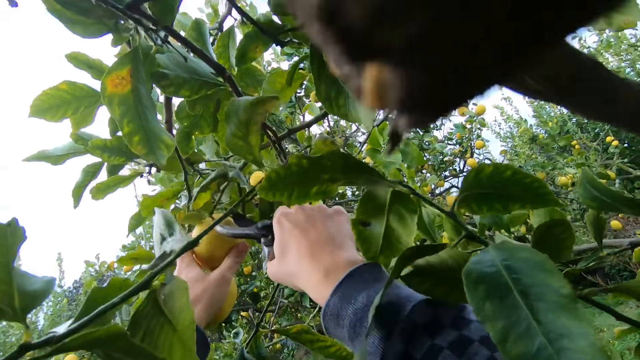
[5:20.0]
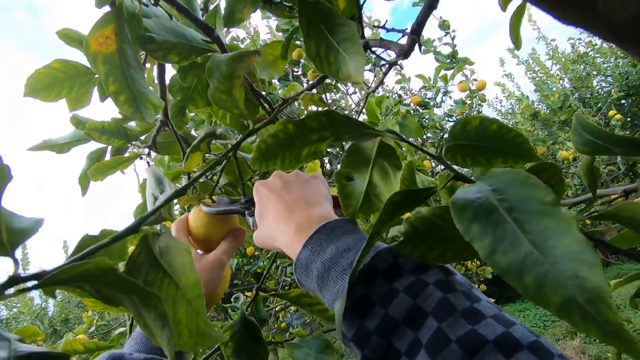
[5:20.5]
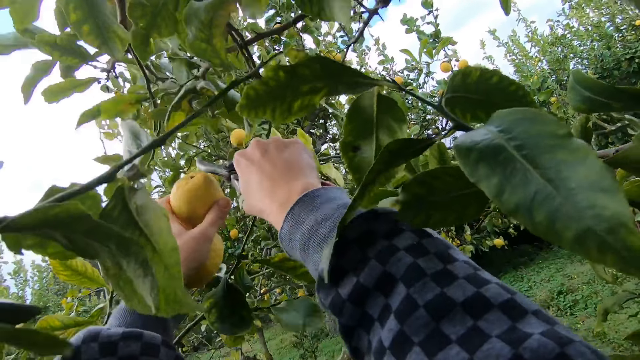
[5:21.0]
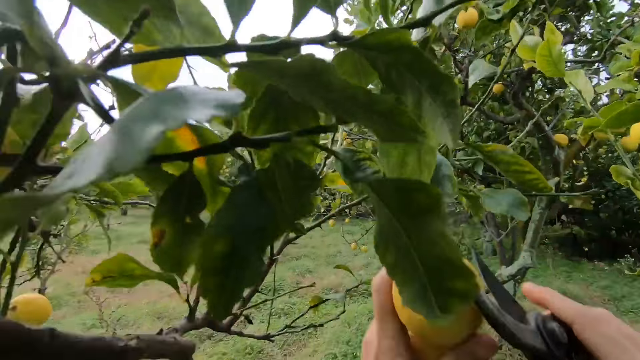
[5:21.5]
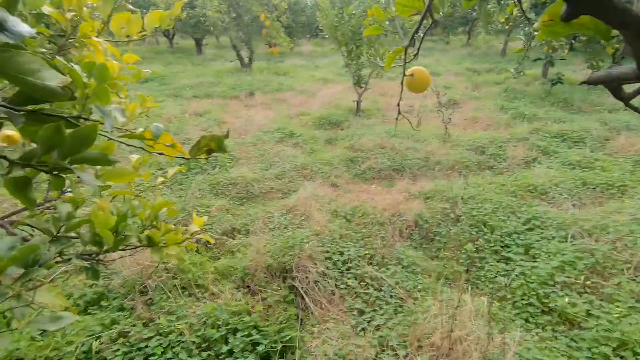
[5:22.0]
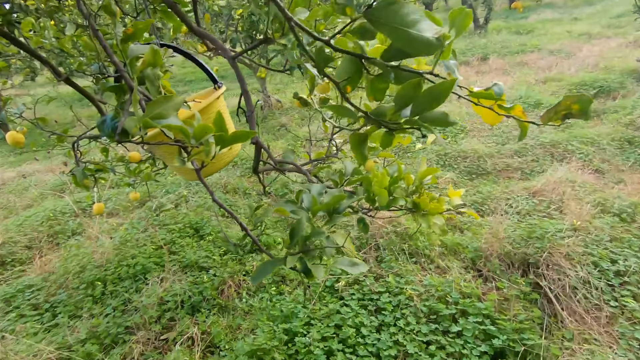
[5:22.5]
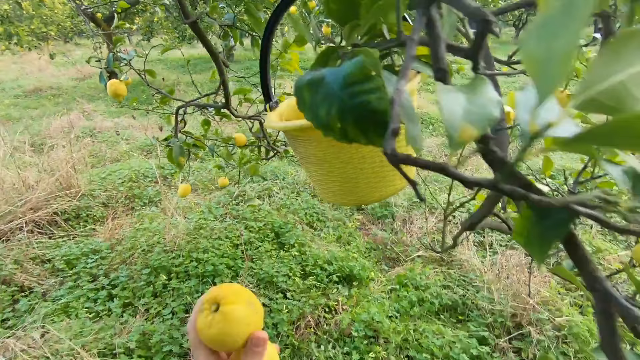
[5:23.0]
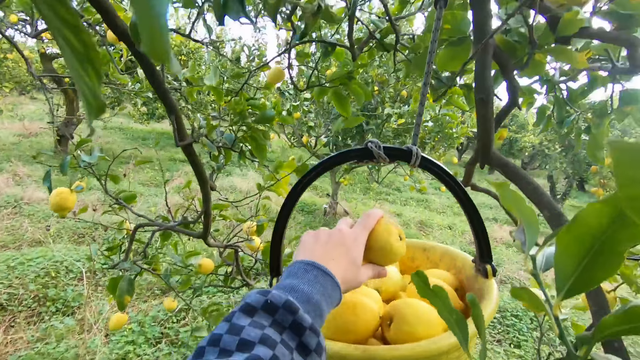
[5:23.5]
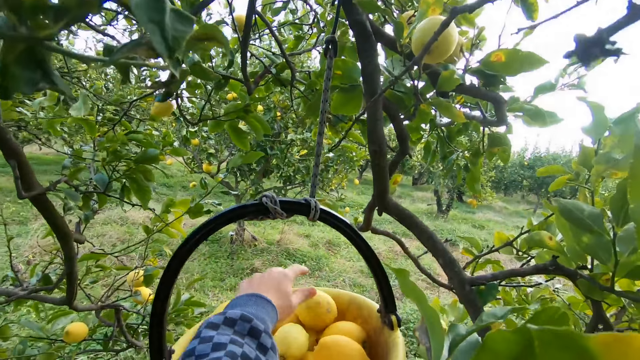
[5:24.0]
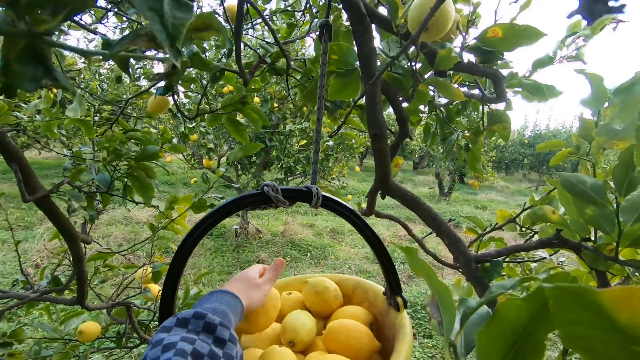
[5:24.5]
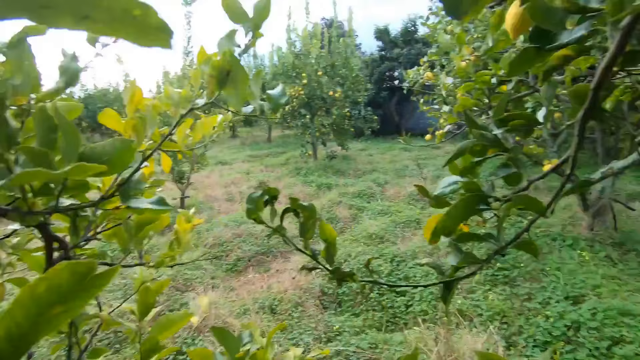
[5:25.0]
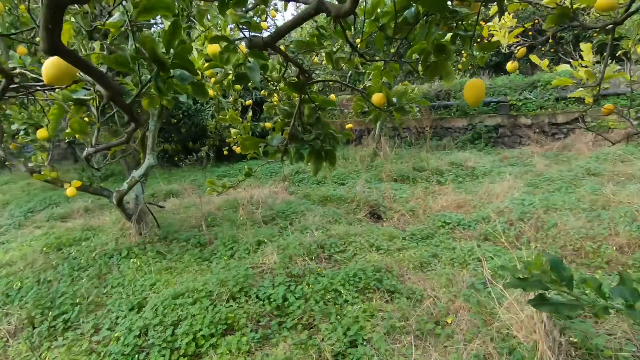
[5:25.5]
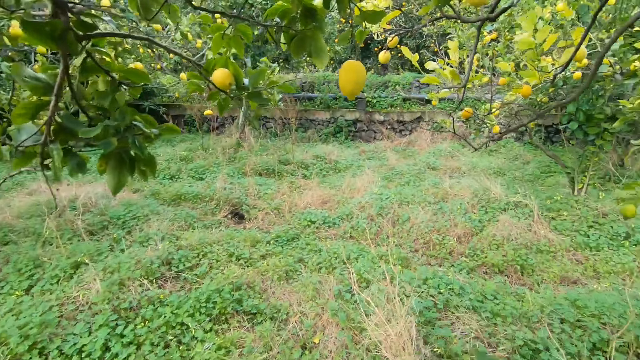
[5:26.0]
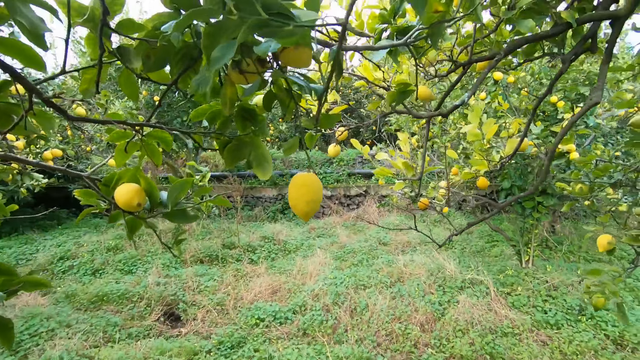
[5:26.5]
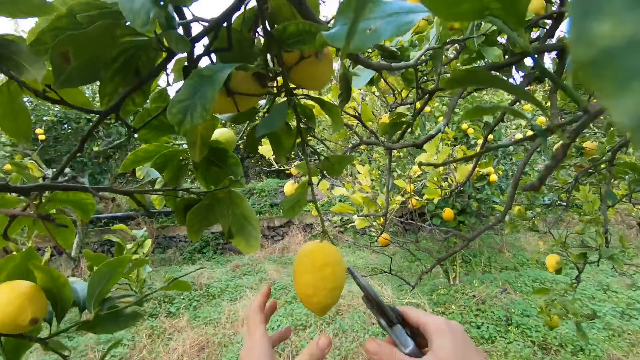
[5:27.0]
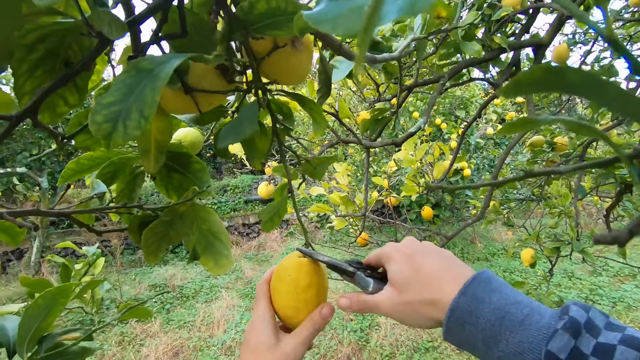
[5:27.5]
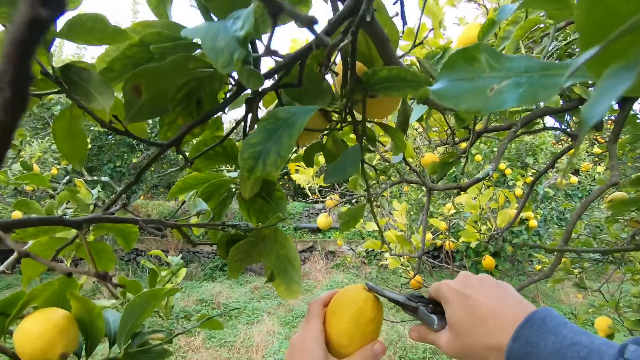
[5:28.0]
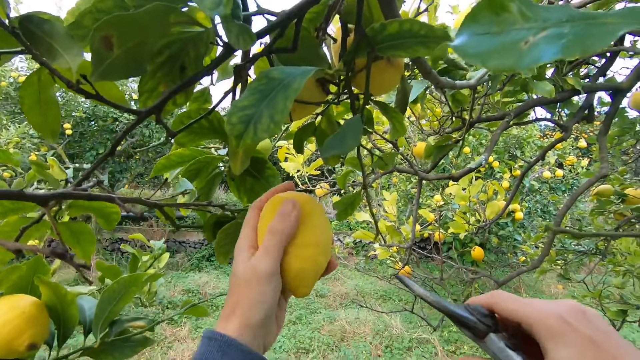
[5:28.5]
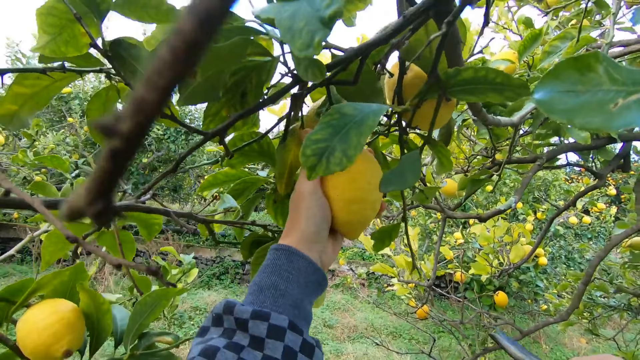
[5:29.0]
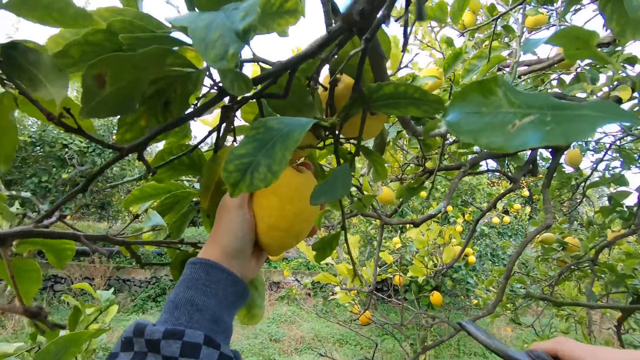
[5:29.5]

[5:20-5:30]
The camera wearer holds another lemon on a tree with his left hand. He cuts the lemon from the tree with the cutter, a pruning shear, in his right hand. He looks around the tree and walks towards the fruit bucket. He drops the lemon in the bucket with his left hand. He looks around the tree and walks around under the tree. He holds a lemon on the tree with his left hand. He cuts the lemon with the cutter in his right hand.

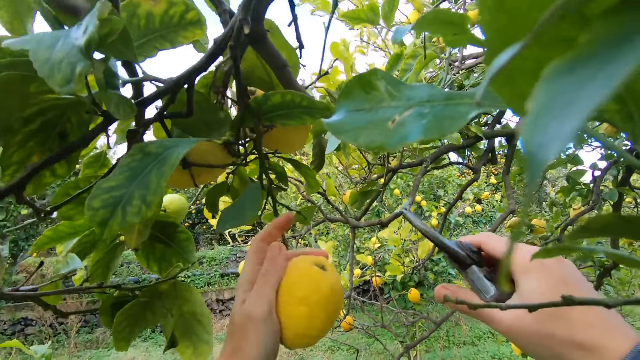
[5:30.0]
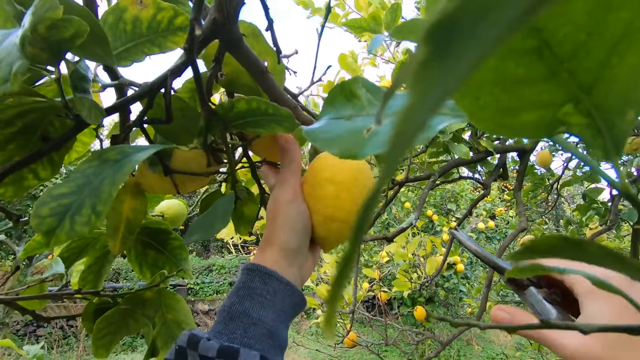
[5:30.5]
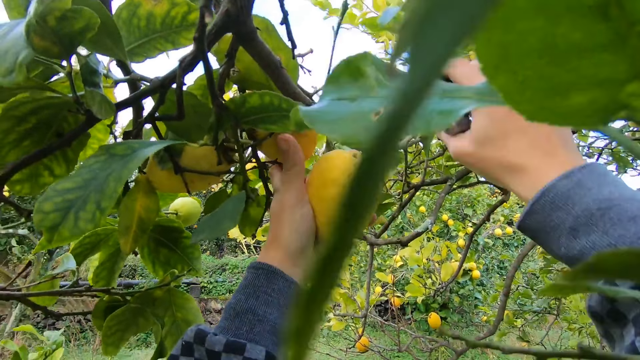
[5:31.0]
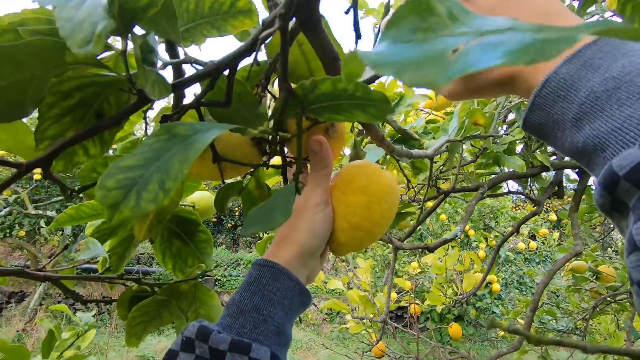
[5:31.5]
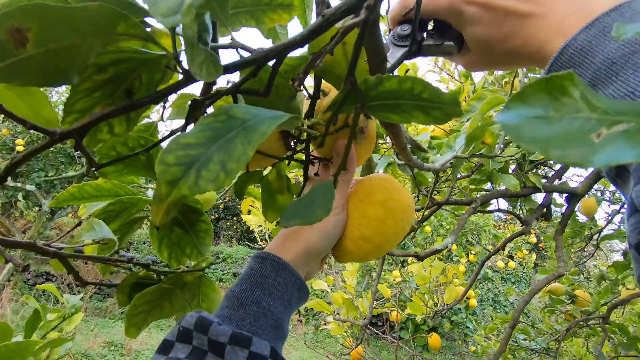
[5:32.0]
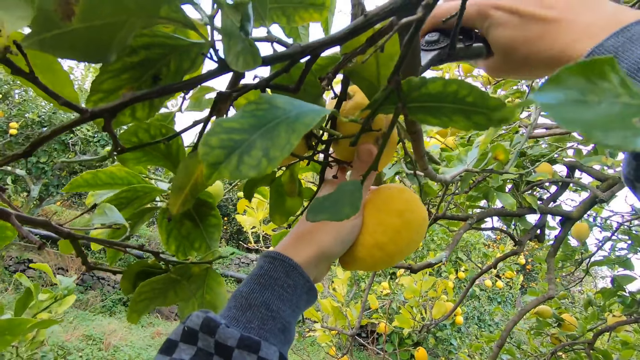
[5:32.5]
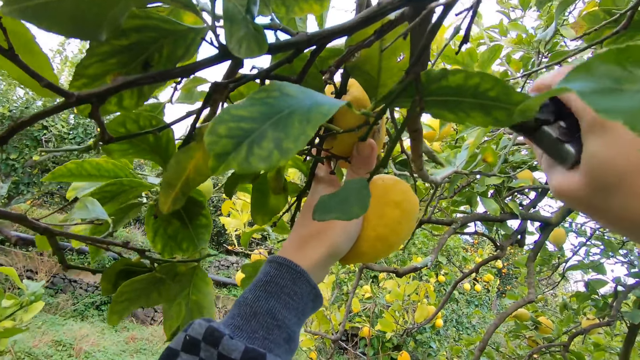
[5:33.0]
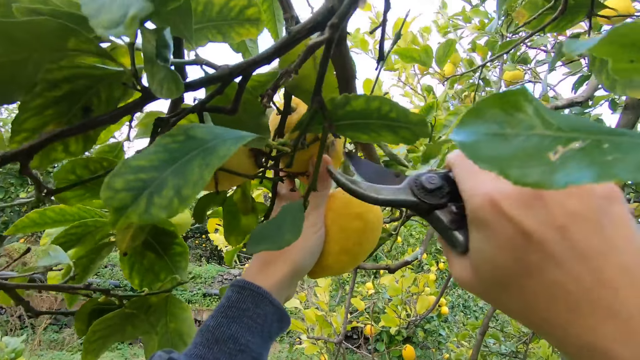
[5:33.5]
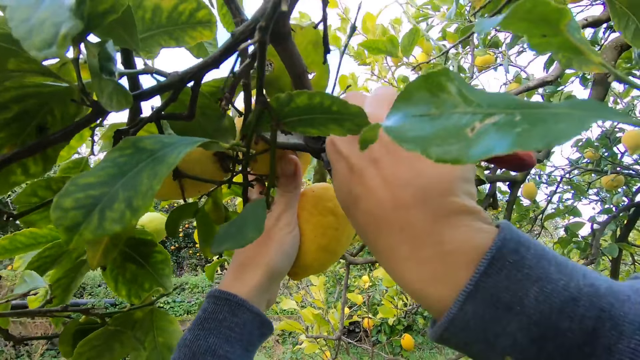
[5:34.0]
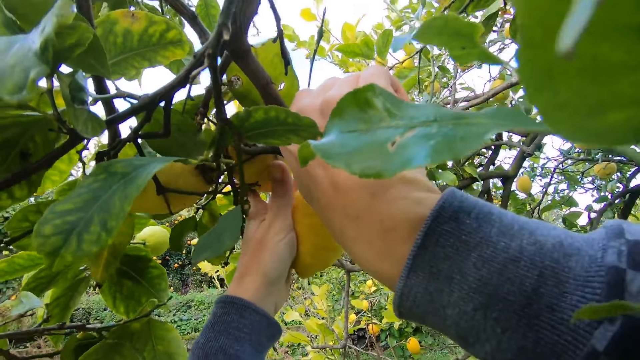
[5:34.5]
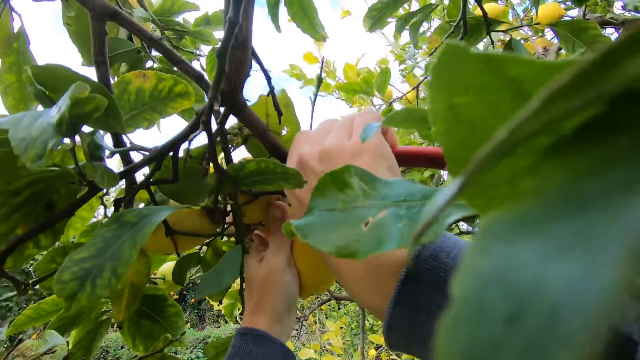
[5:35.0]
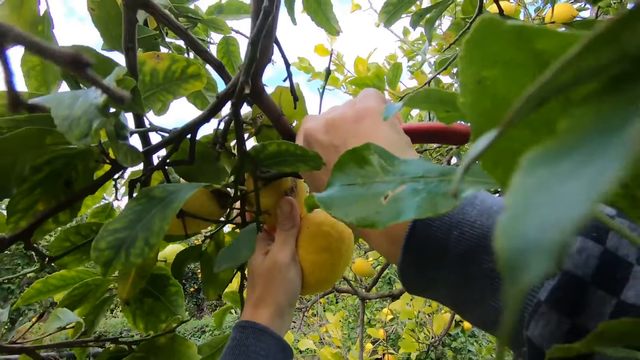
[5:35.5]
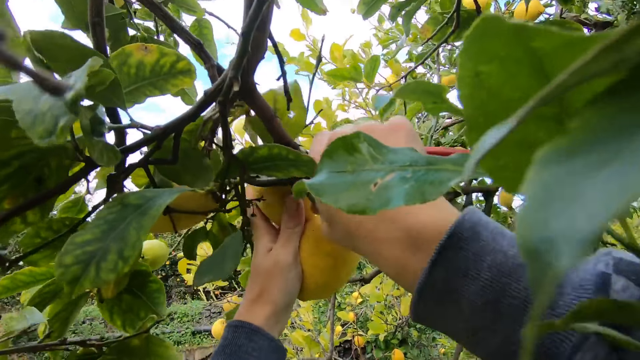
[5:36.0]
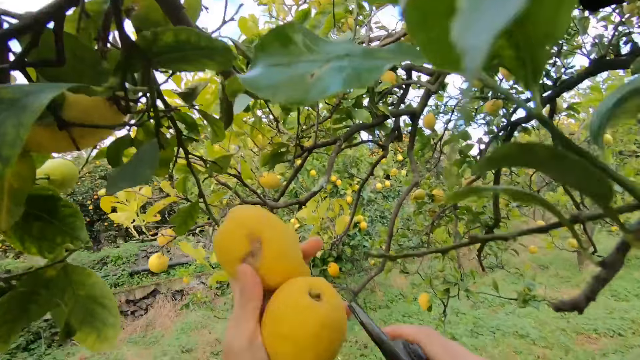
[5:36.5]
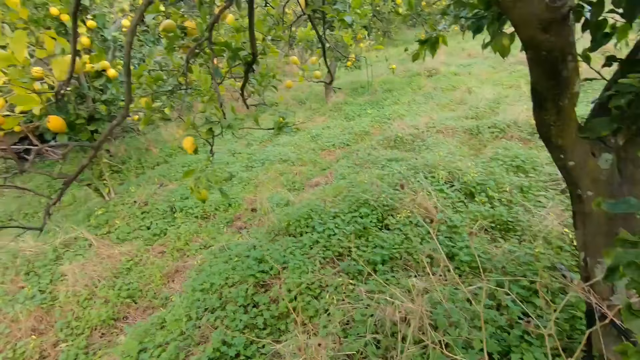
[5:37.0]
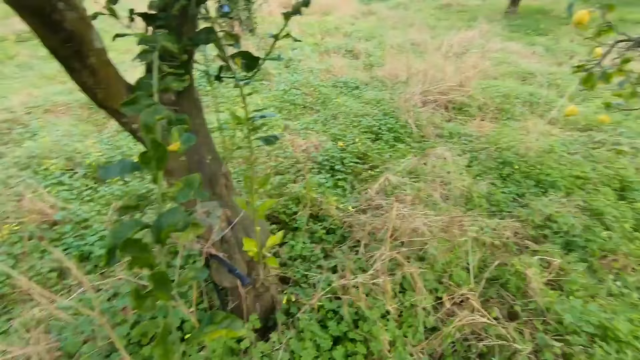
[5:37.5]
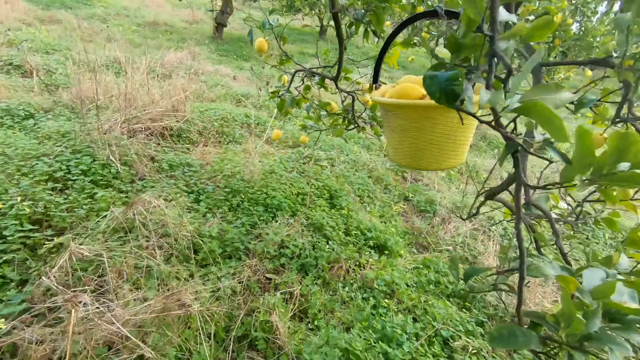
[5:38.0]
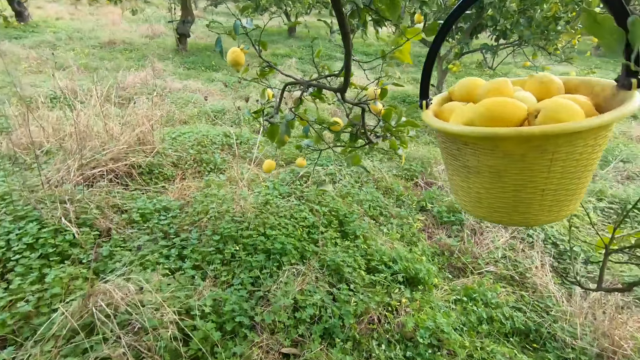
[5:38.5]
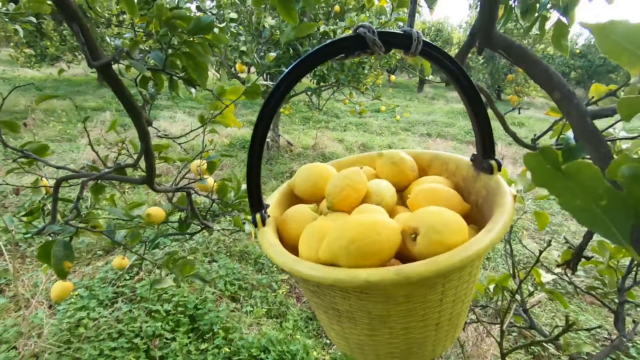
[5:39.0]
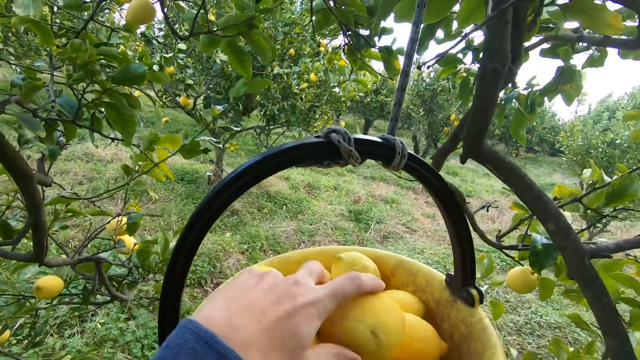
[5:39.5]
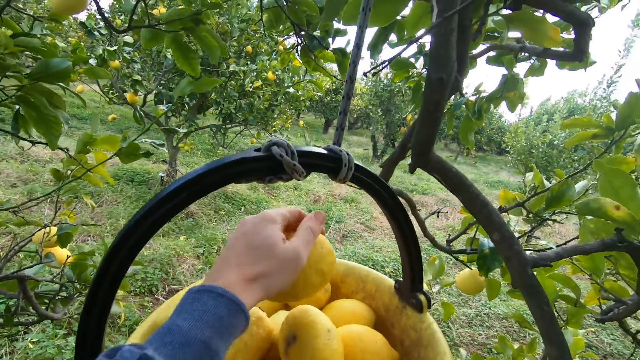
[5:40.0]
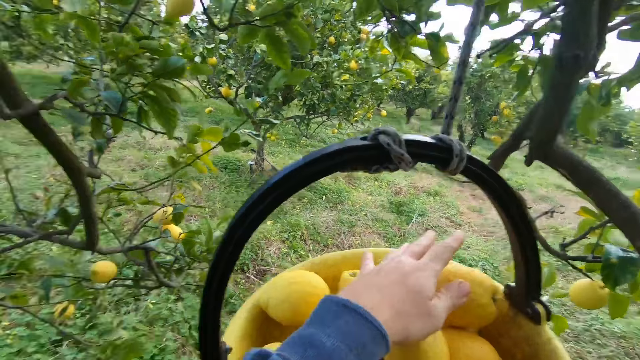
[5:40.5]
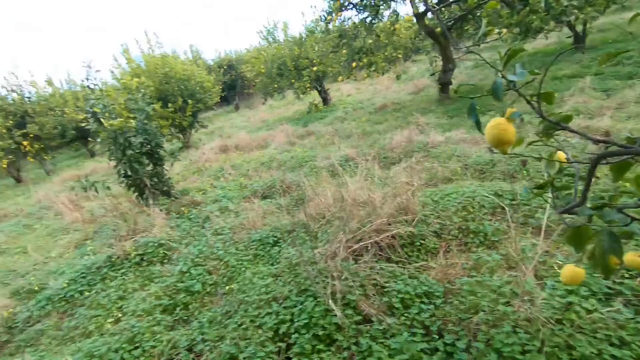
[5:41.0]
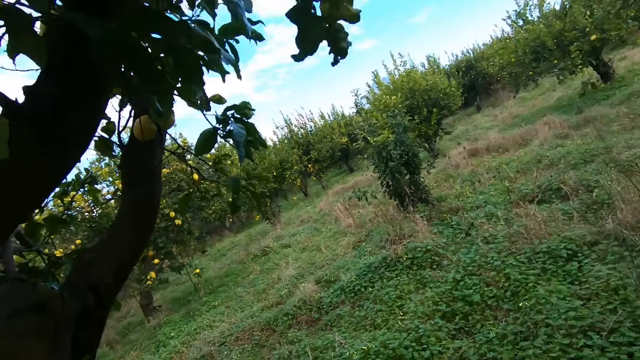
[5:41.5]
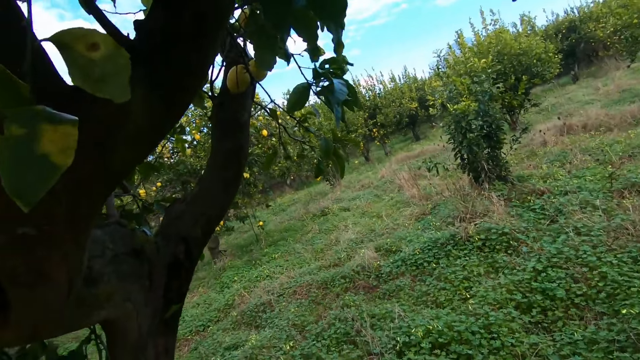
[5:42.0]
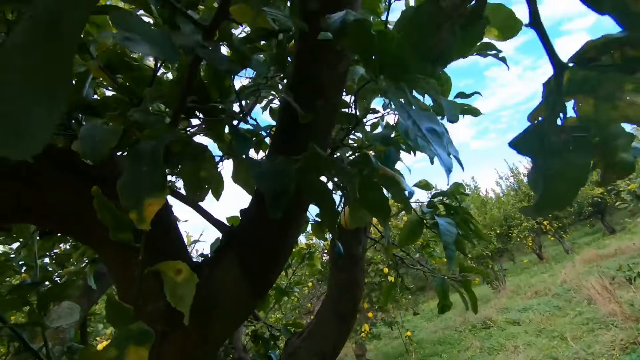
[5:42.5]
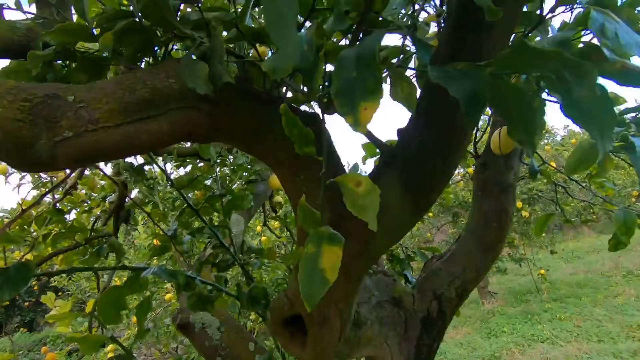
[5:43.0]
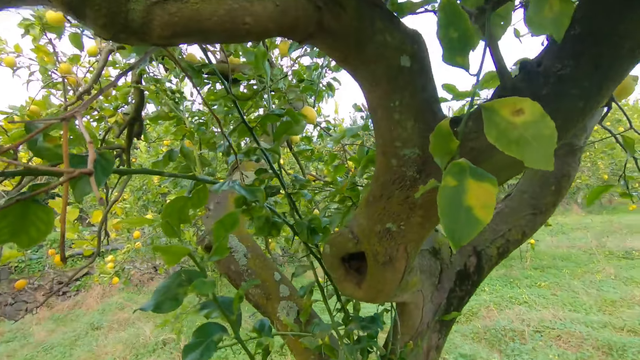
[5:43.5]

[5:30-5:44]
The camera wearer holds another lemon on a tree with his left hand. He cuts the lemon from the tree with the cutter, a pruning shear, in his right hand. He looks around the field and walks towards the fruit bucket. He drops the lemons in the bucket with his left hand. He looks around the field and walks around the field.
